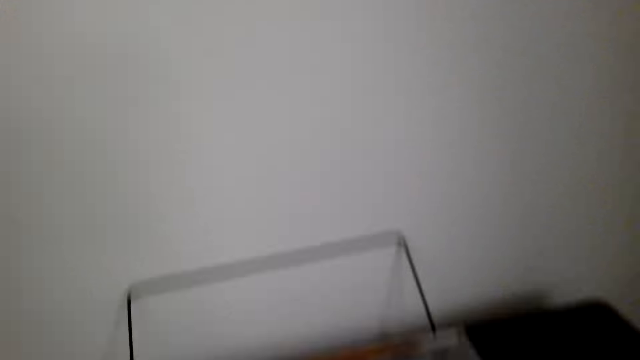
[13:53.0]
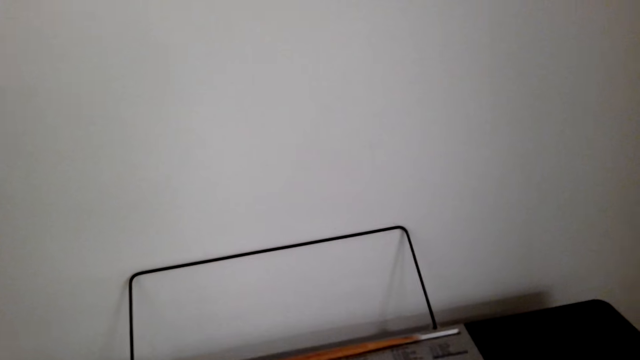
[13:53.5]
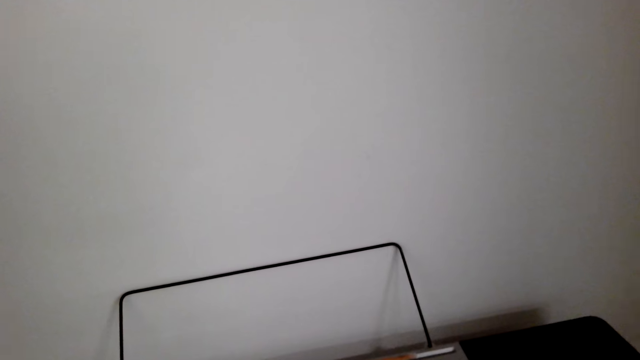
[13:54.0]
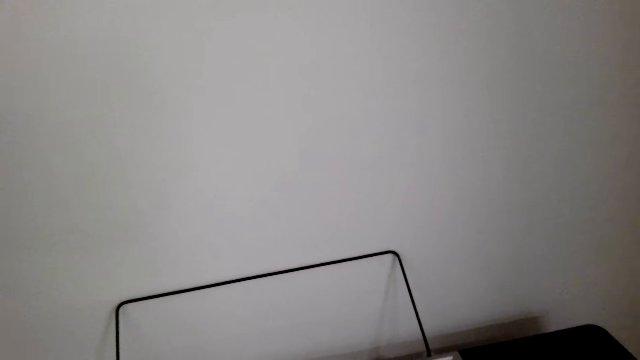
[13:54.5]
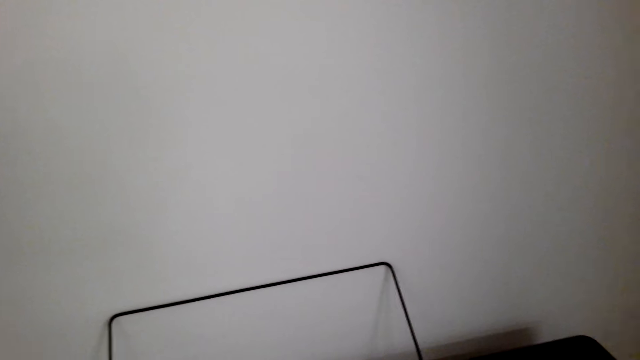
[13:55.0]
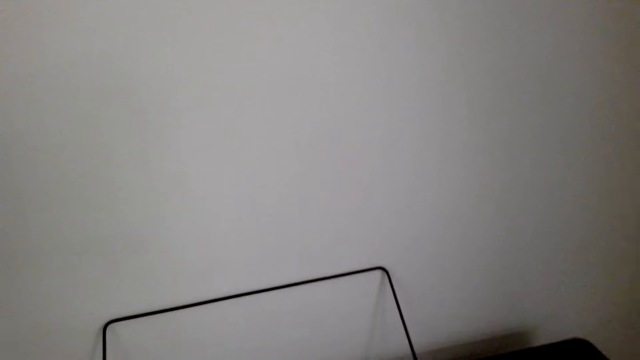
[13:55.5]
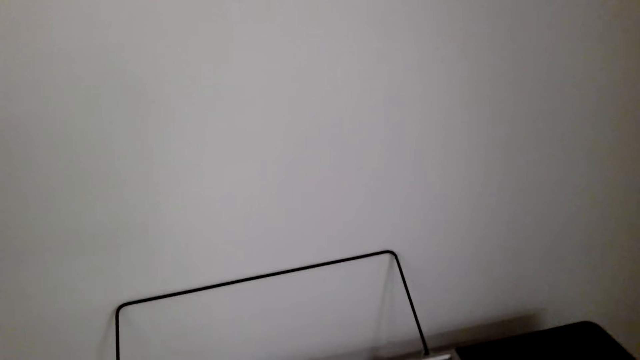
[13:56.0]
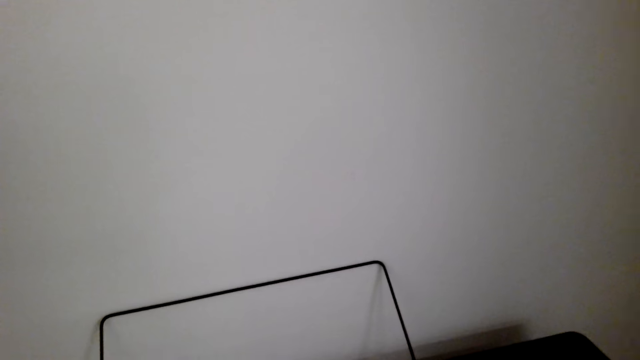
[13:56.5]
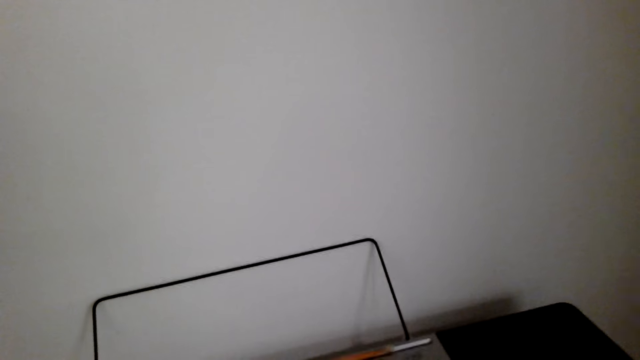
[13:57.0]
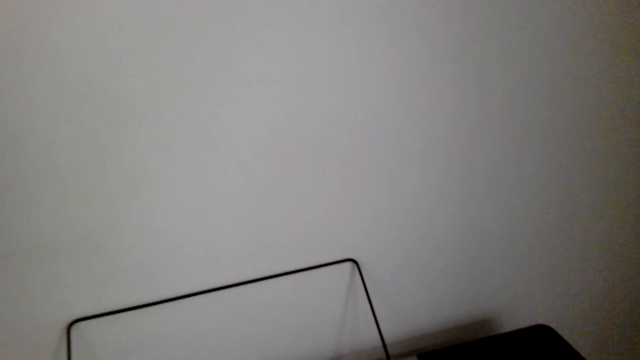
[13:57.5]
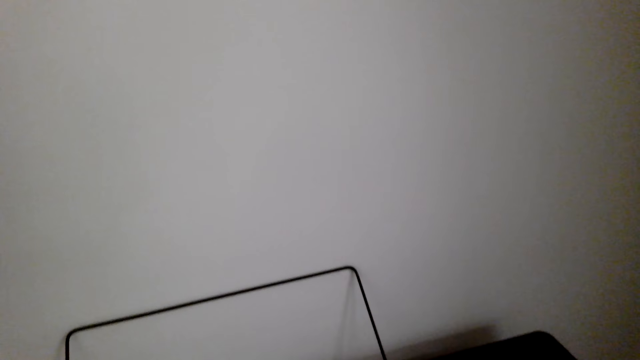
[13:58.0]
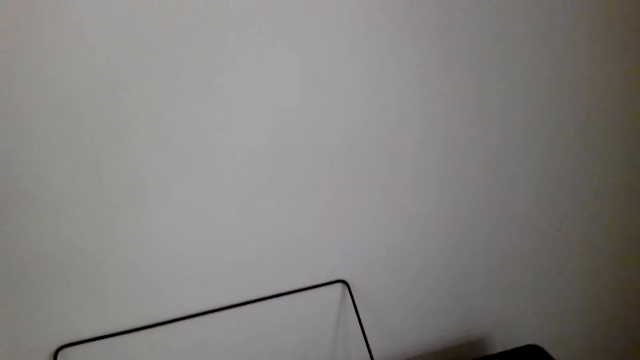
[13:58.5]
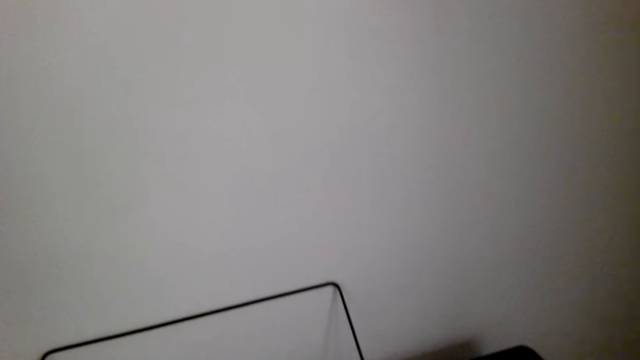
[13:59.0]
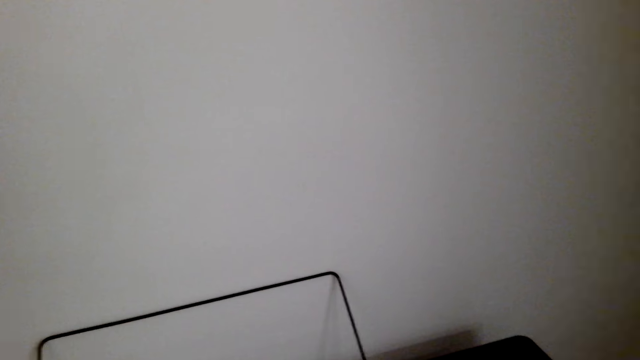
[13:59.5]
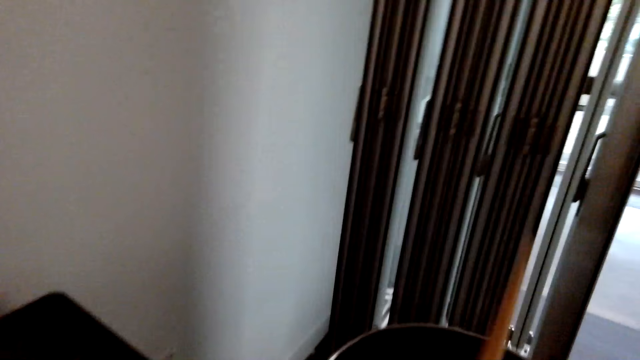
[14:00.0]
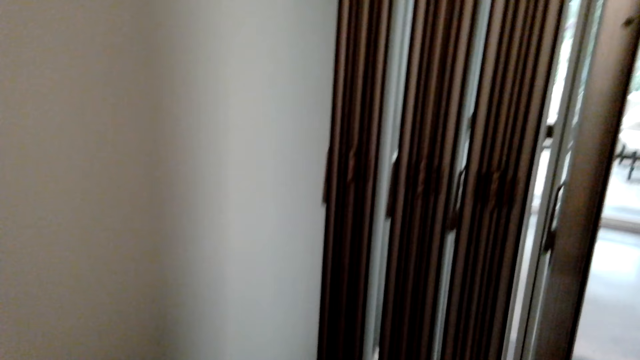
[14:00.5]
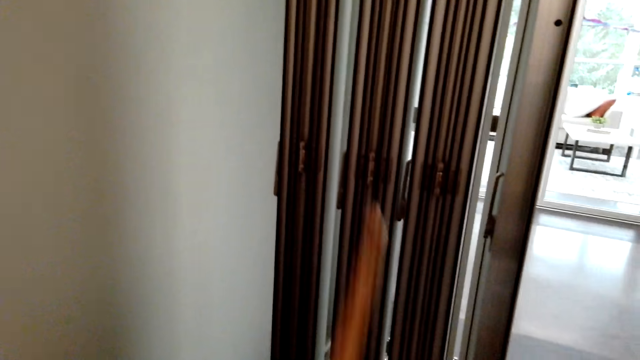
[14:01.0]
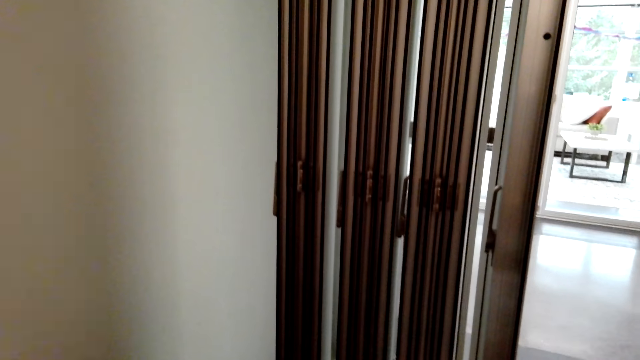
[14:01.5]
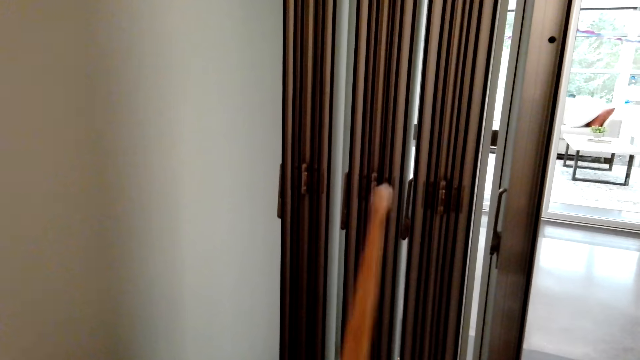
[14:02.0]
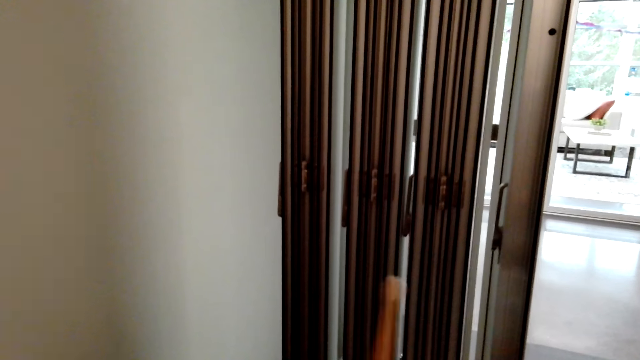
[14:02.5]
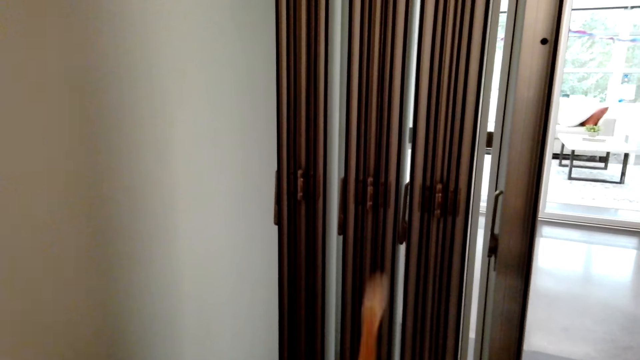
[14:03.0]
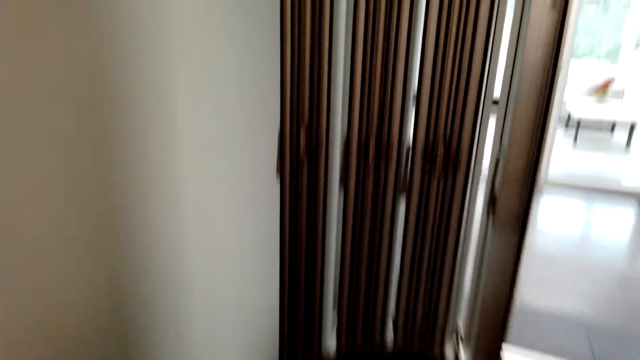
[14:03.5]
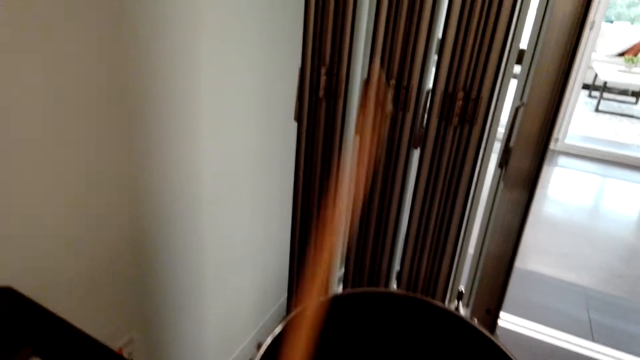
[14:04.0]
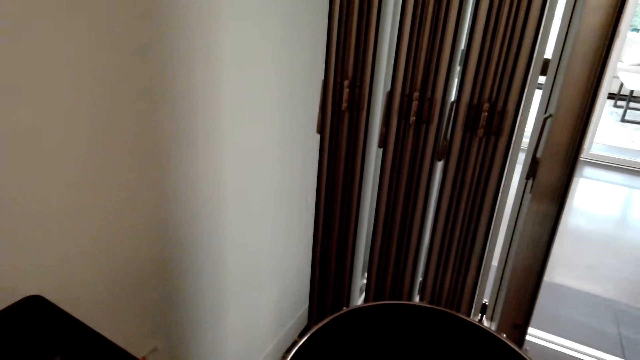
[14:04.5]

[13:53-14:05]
The camera wearer looks at the piano. They play the drum with the drum sticks.

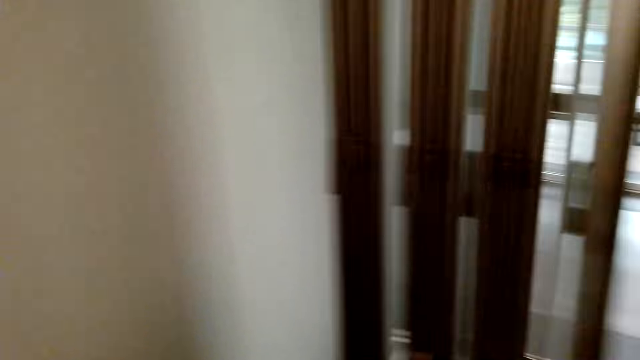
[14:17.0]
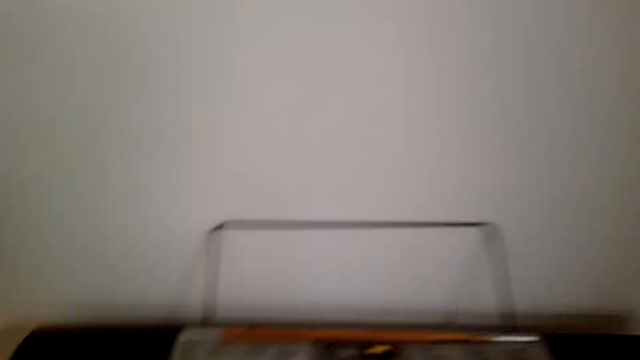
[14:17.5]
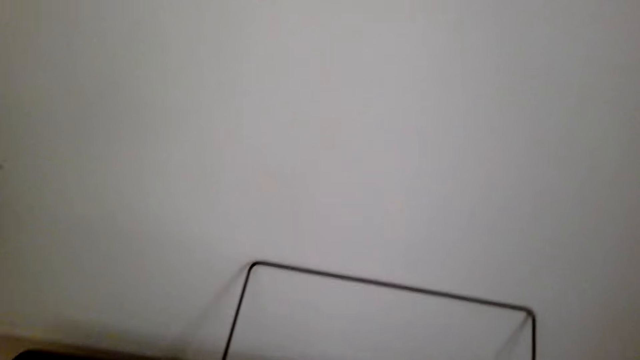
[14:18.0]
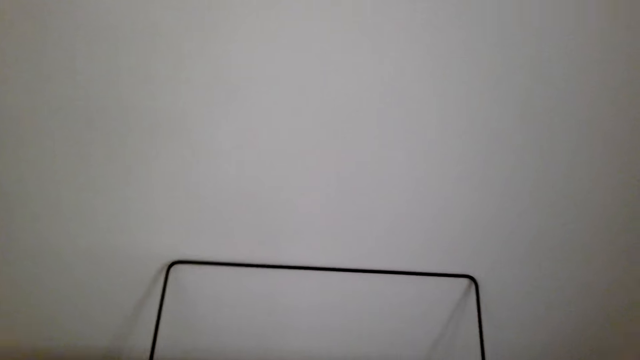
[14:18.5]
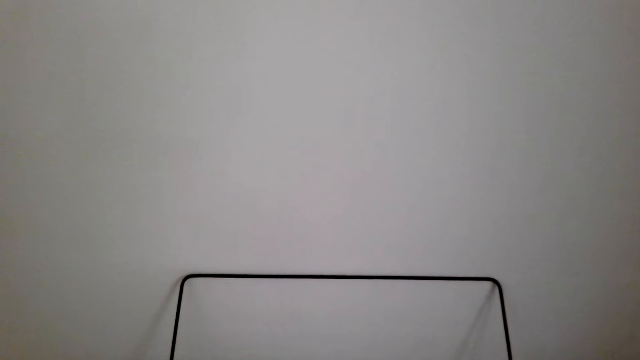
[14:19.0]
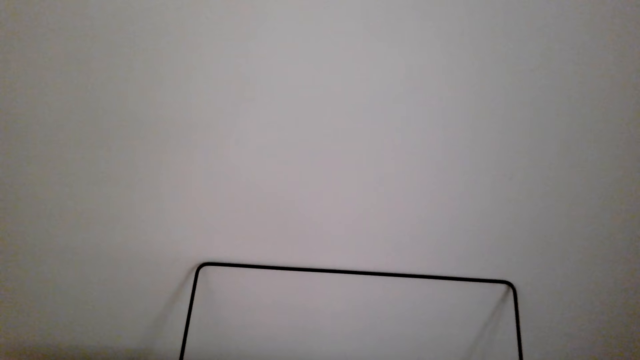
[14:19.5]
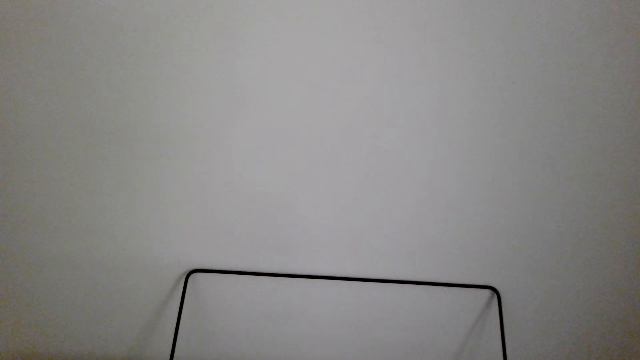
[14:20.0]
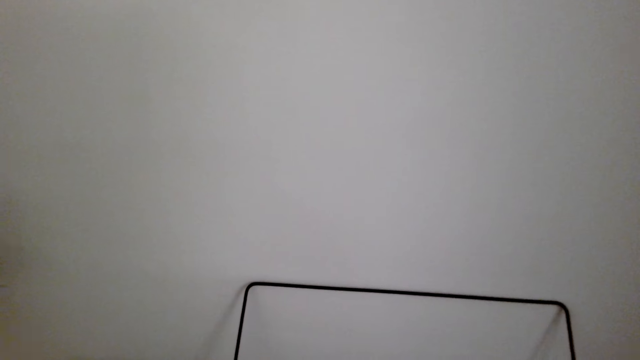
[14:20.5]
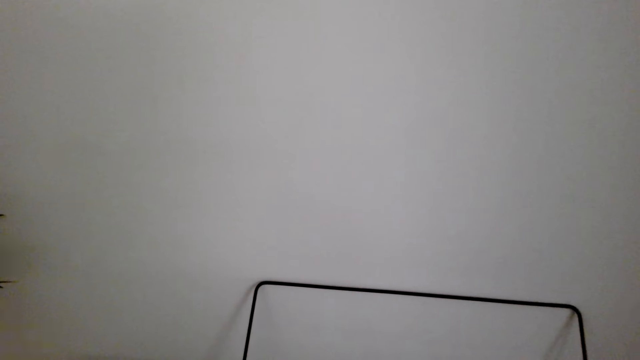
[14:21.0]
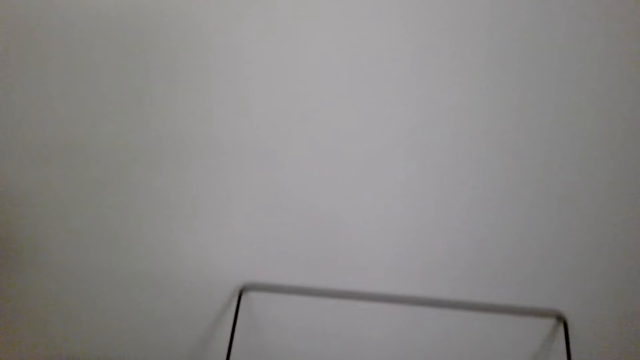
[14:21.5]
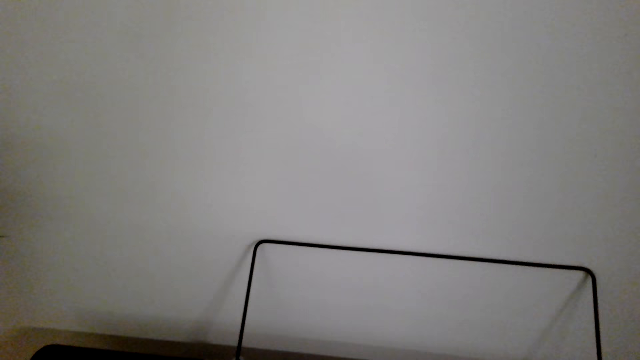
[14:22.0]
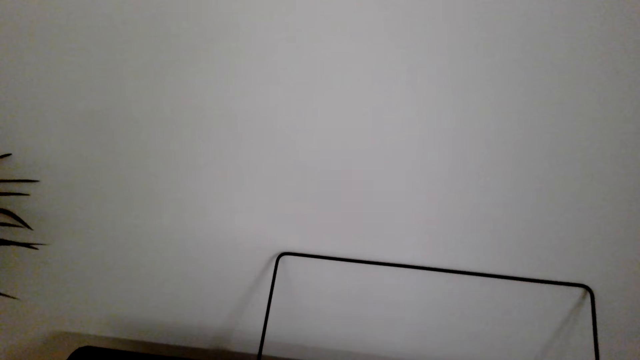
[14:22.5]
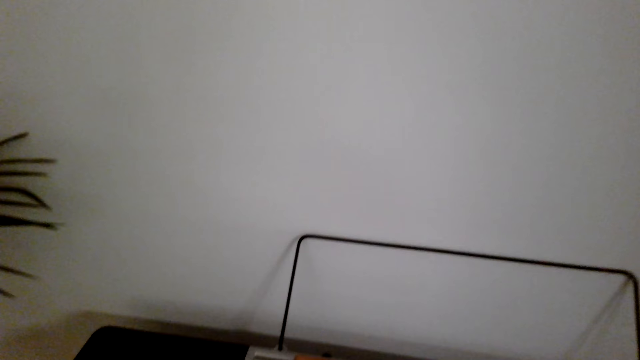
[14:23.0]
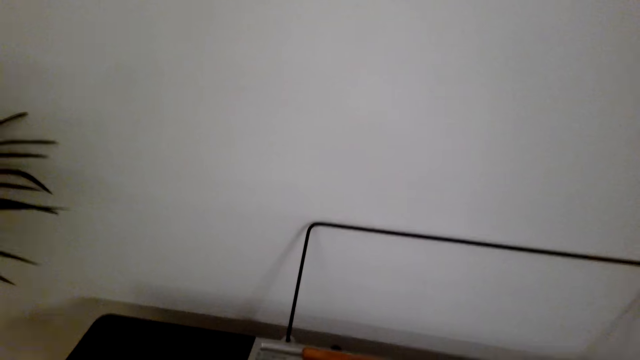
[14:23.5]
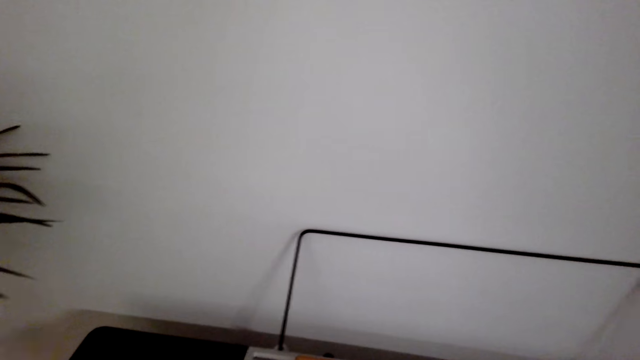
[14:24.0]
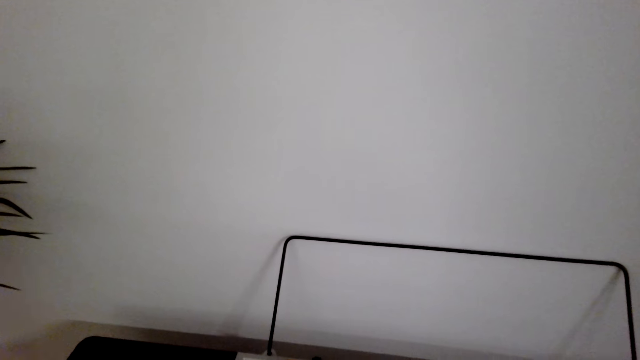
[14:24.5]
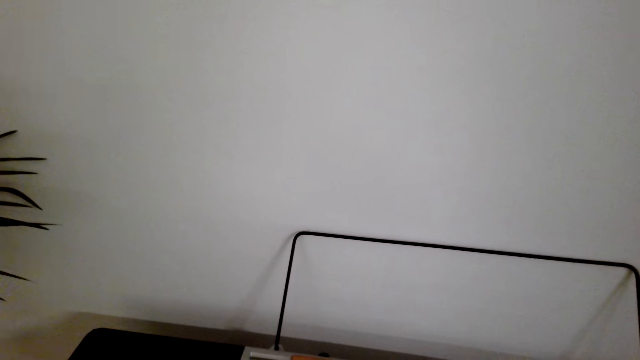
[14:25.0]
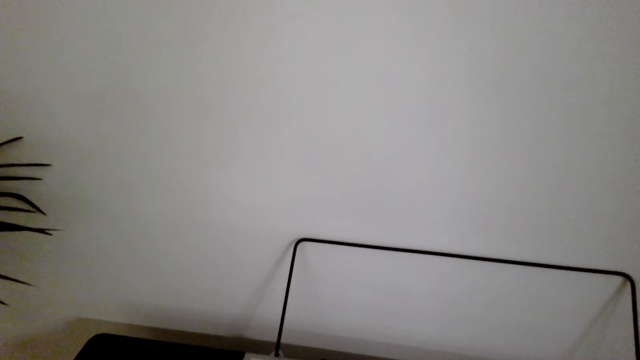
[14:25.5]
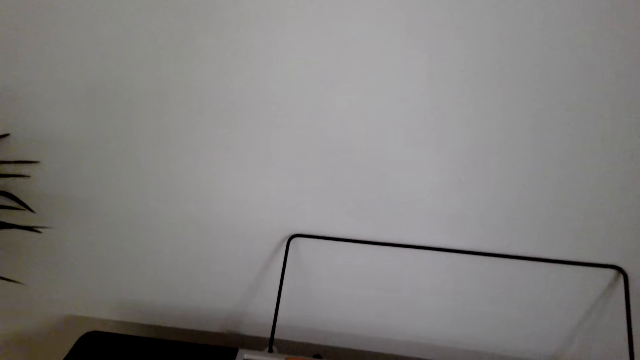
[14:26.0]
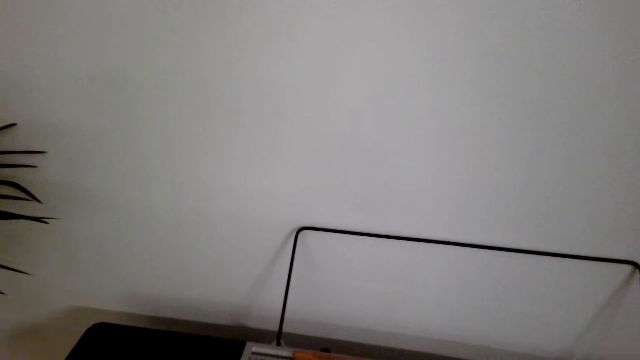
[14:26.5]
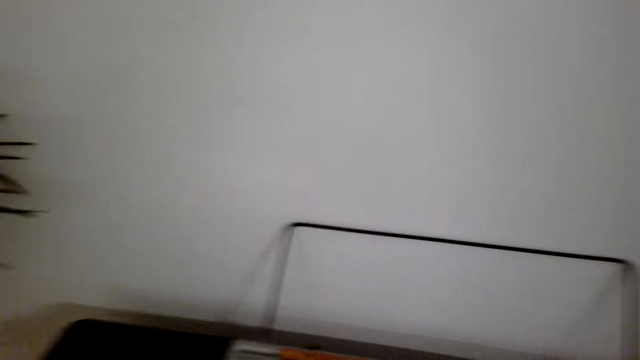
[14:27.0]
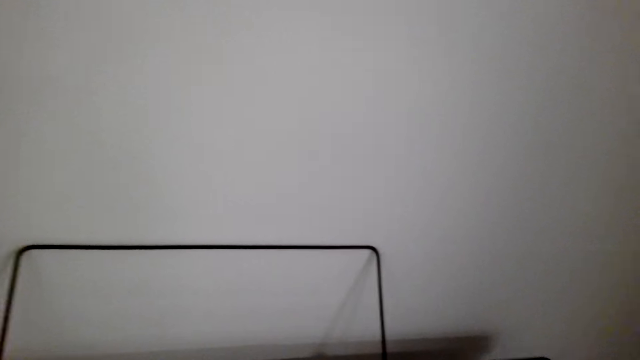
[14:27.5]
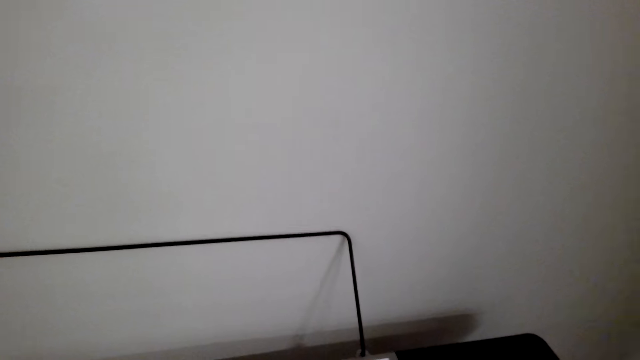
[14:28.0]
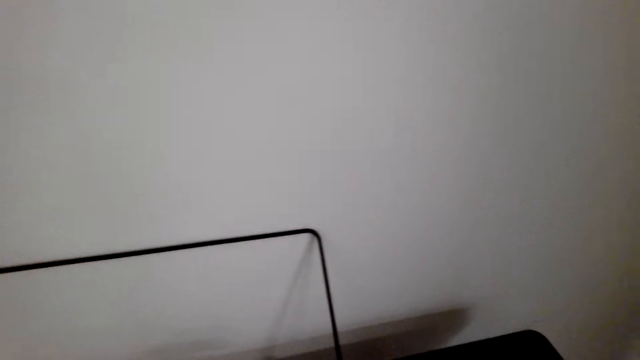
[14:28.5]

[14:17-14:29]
The camera wearer plays the piano.
